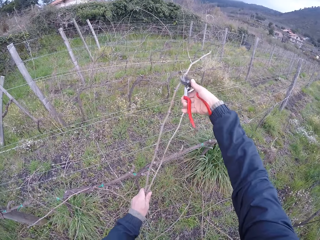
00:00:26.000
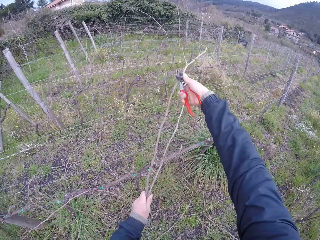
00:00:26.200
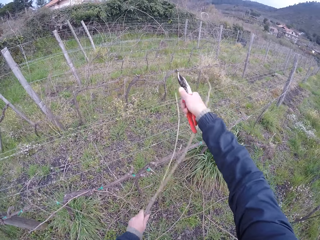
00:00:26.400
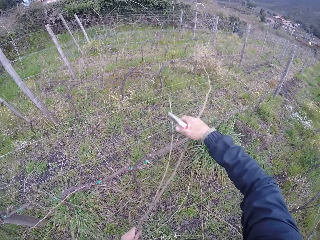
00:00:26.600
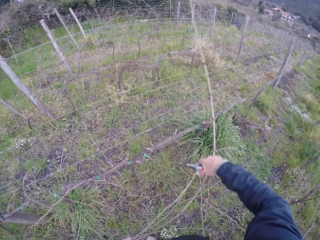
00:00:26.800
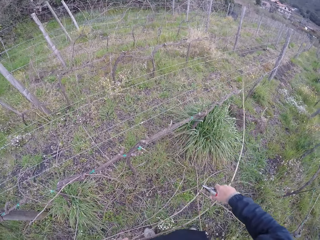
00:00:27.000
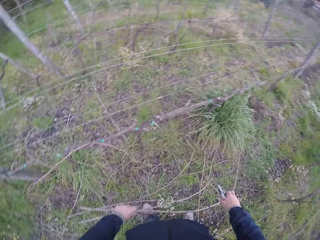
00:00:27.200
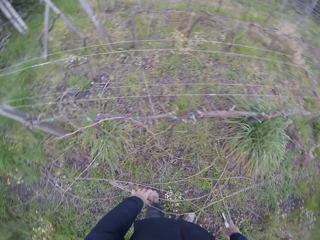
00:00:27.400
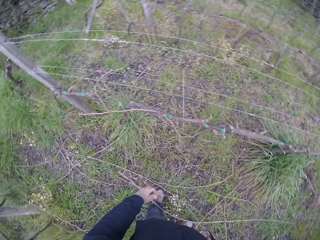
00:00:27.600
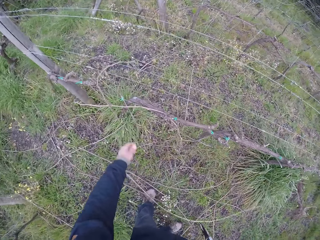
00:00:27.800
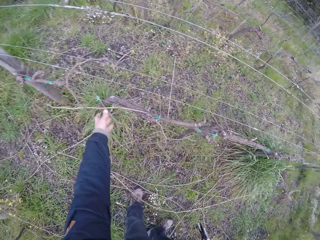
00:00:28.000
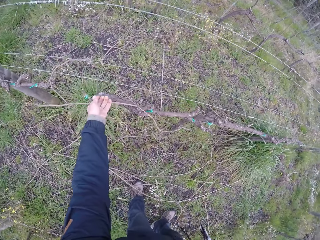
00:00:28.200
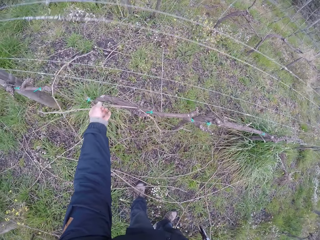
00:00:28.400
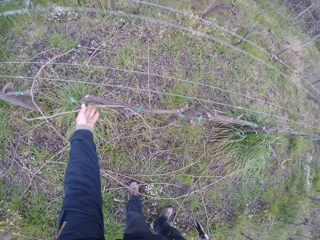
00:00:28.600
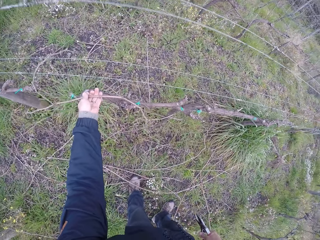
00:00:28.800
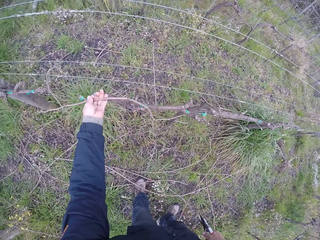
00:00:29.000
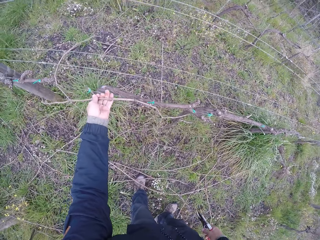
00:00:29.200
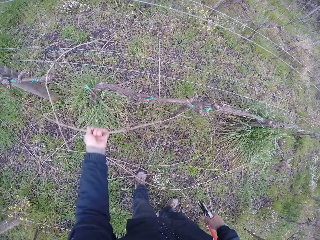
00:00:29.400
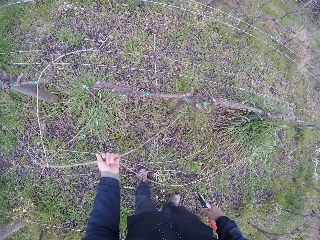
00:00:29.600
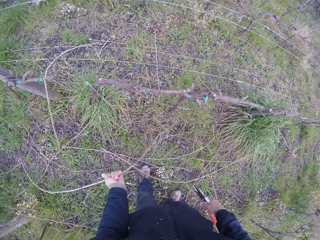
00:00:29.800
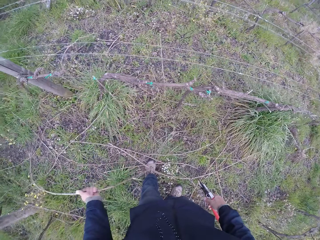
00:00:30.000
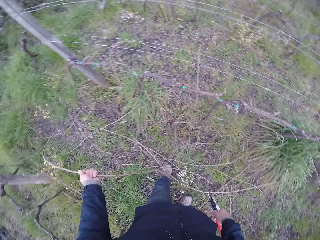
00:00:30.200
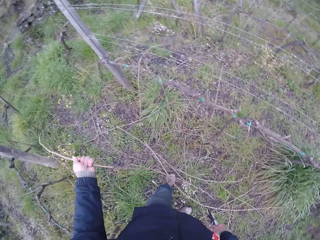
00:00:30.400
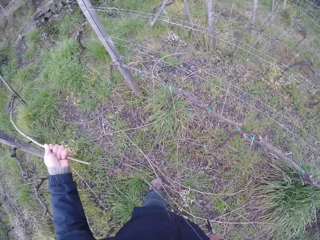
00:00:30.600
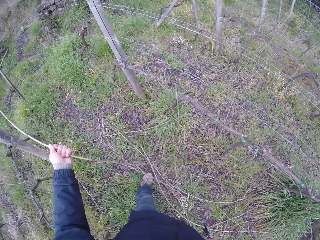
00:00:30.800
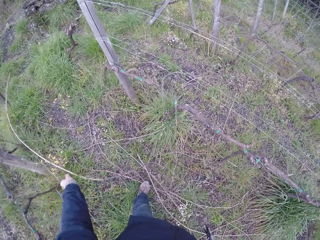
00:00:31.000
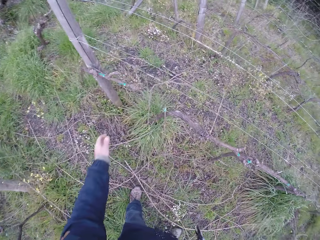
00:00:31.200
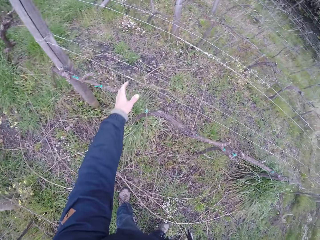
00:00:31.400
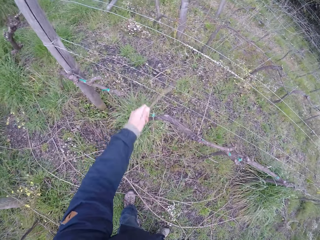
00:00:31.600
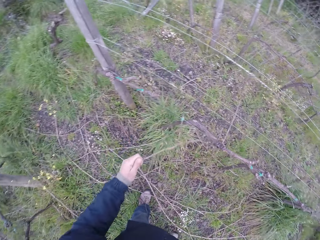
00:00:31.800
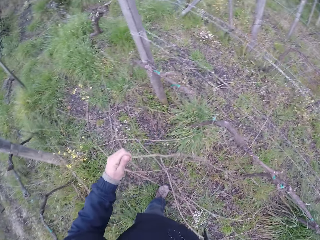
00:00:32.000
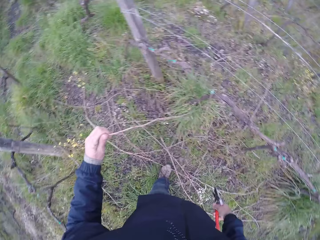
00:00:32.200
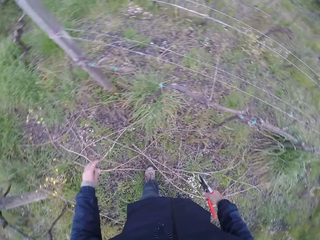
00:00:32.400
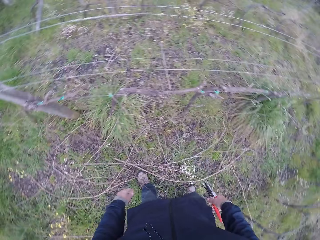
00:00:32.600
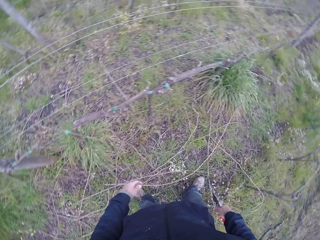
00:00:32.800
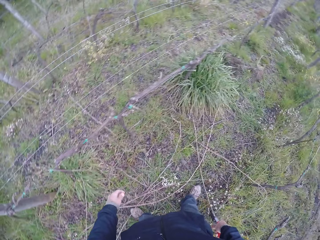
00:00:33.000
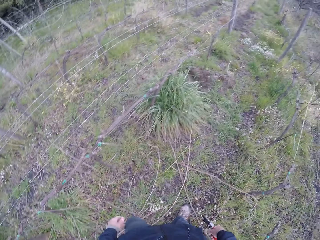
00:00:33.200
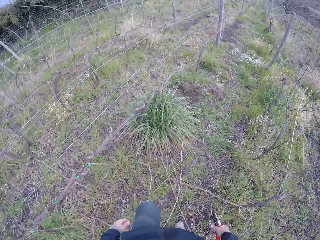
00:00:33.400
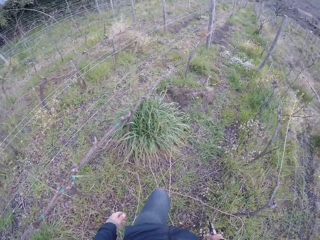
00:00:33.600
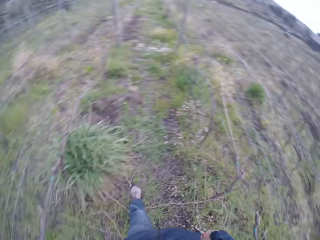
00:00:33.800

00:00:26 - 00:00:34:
The camera wearer drops the stick on the floor with his left hand. He removes a stick from the fence with his left hand. He drops the stick on the floor with his left hand. He removes a stick from the fence with his left hand. He drops the stick on the floor with his left hand. He walks around the garden.

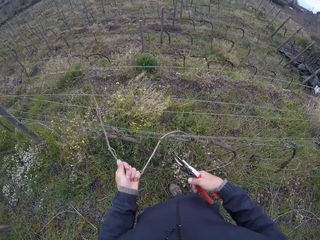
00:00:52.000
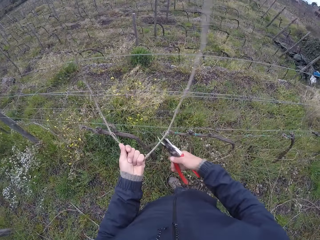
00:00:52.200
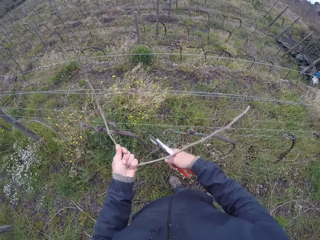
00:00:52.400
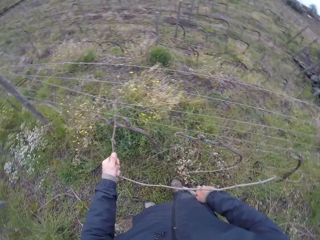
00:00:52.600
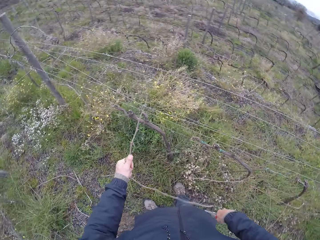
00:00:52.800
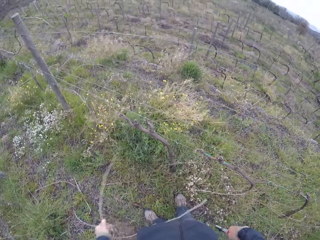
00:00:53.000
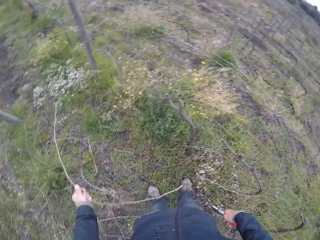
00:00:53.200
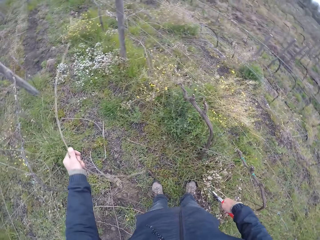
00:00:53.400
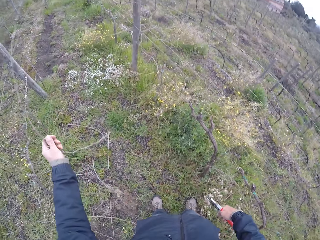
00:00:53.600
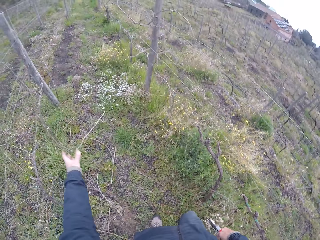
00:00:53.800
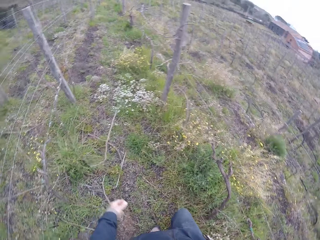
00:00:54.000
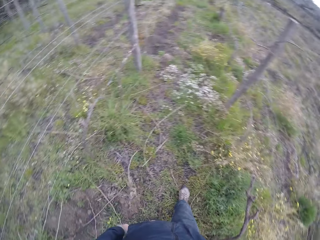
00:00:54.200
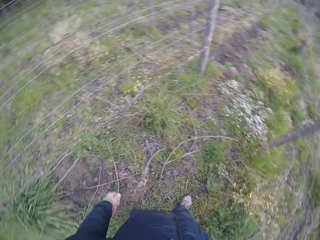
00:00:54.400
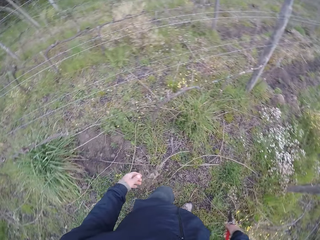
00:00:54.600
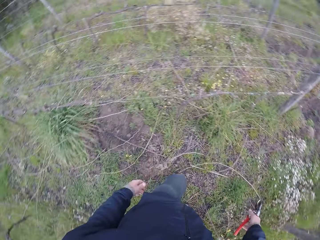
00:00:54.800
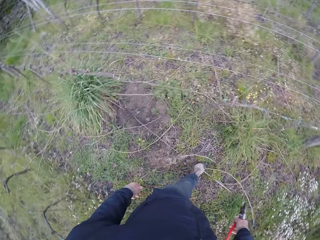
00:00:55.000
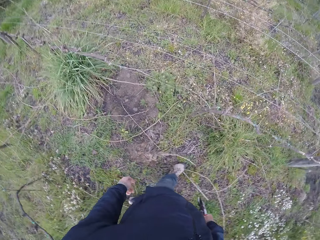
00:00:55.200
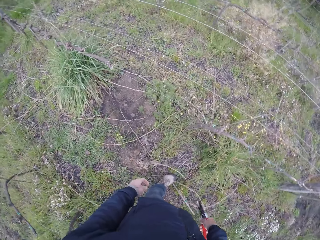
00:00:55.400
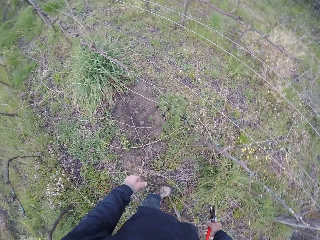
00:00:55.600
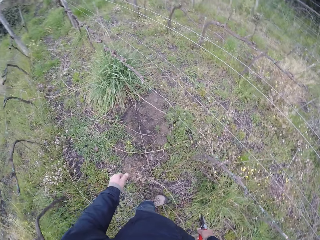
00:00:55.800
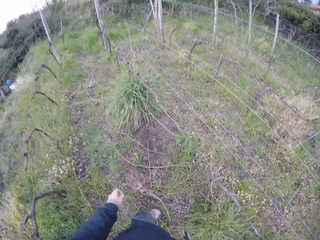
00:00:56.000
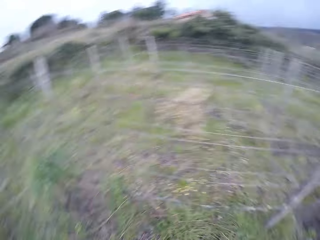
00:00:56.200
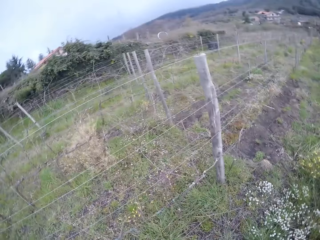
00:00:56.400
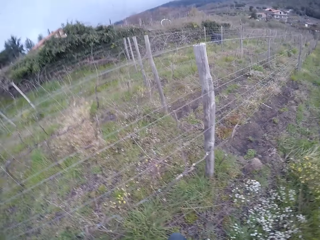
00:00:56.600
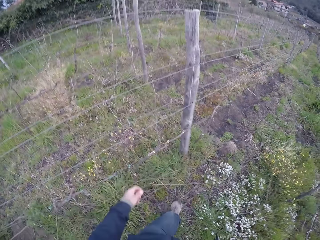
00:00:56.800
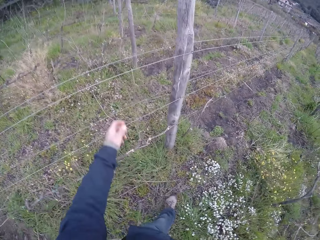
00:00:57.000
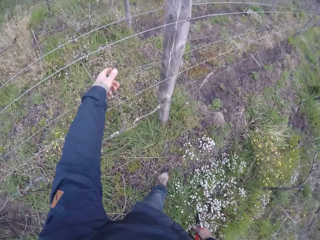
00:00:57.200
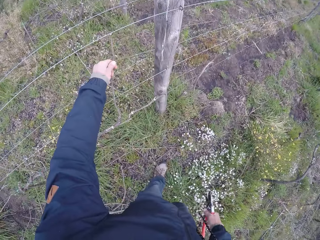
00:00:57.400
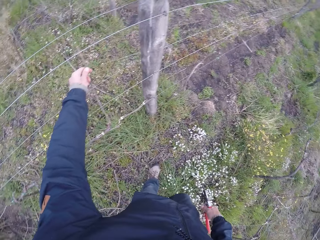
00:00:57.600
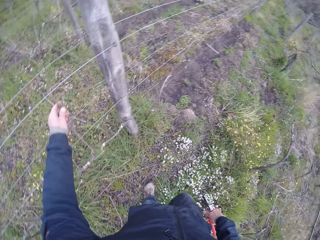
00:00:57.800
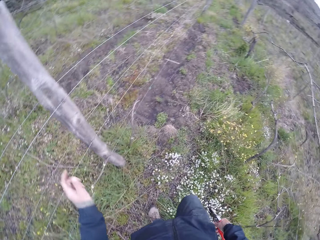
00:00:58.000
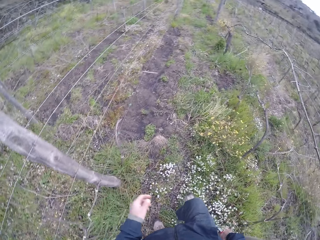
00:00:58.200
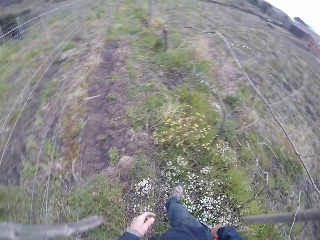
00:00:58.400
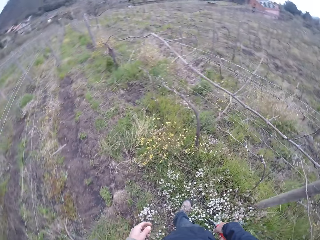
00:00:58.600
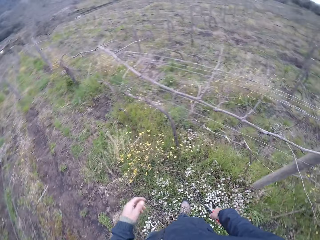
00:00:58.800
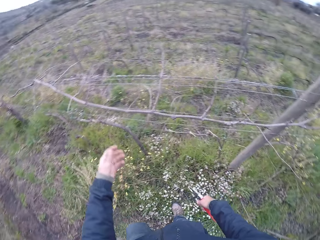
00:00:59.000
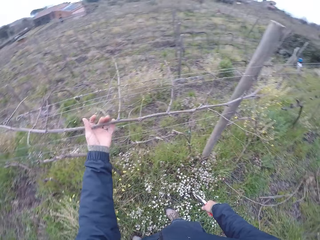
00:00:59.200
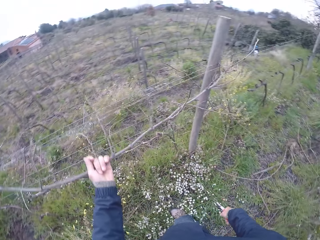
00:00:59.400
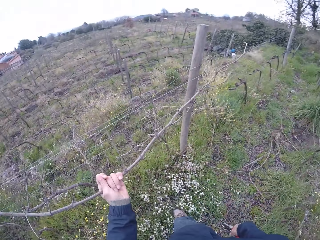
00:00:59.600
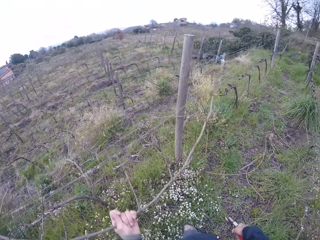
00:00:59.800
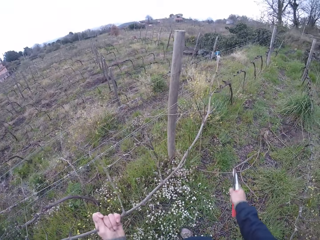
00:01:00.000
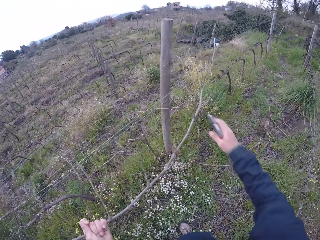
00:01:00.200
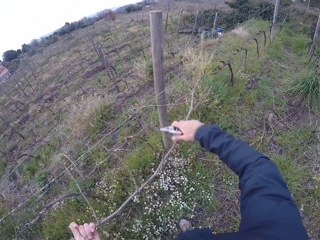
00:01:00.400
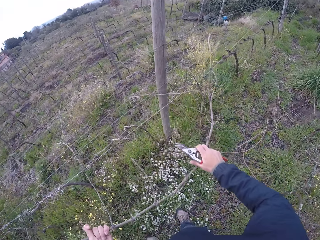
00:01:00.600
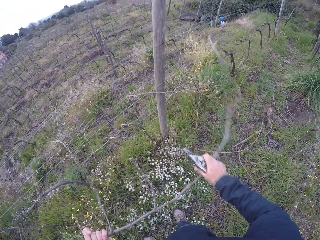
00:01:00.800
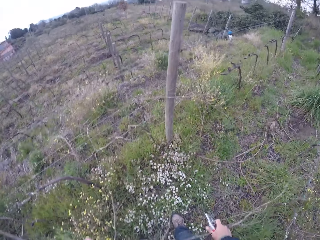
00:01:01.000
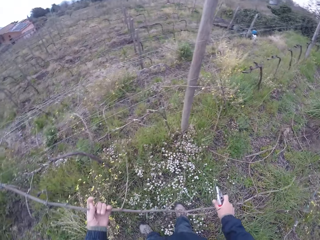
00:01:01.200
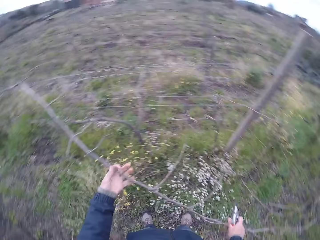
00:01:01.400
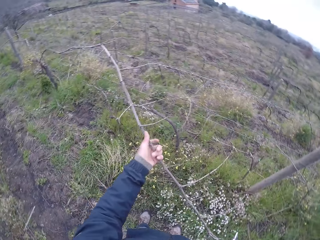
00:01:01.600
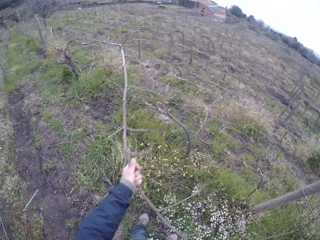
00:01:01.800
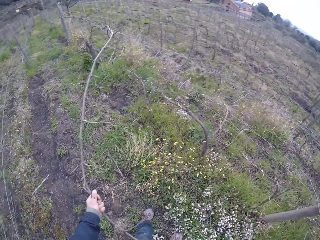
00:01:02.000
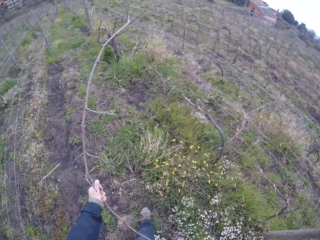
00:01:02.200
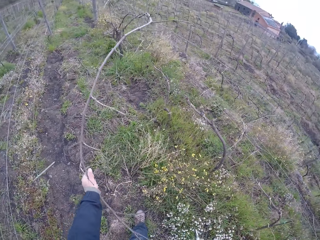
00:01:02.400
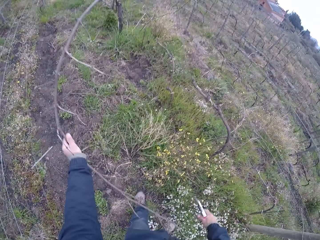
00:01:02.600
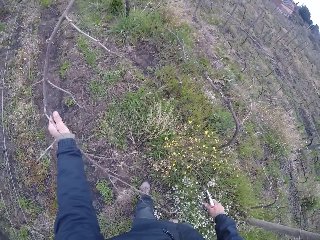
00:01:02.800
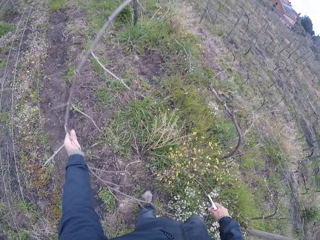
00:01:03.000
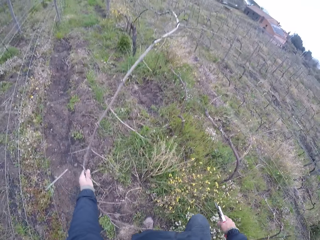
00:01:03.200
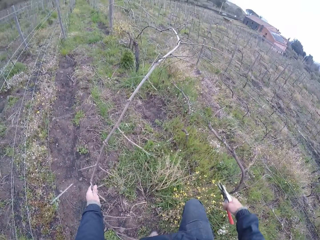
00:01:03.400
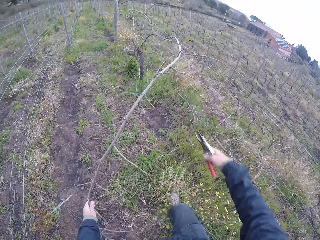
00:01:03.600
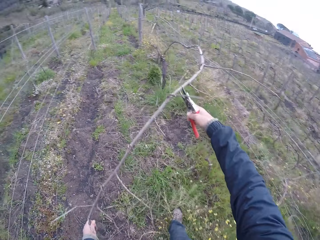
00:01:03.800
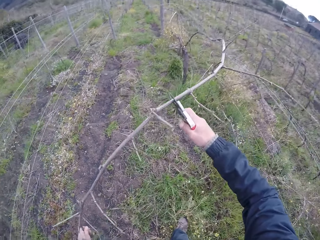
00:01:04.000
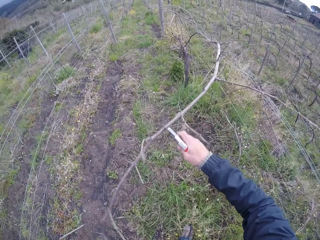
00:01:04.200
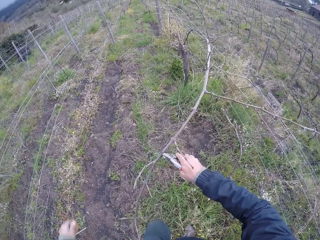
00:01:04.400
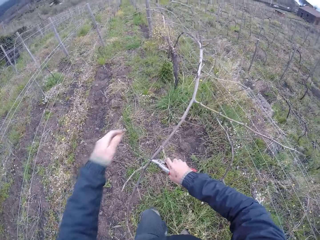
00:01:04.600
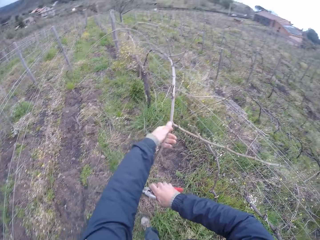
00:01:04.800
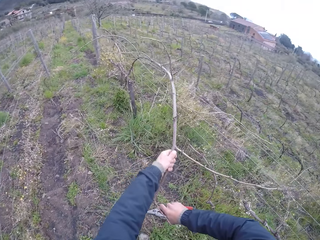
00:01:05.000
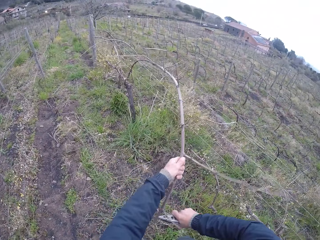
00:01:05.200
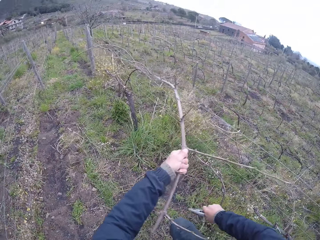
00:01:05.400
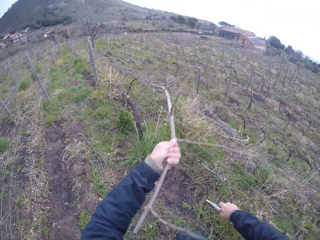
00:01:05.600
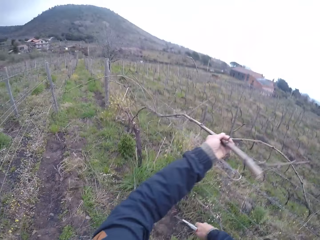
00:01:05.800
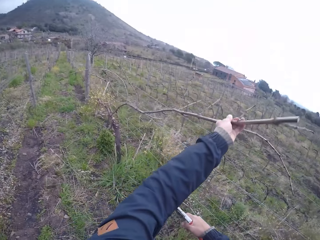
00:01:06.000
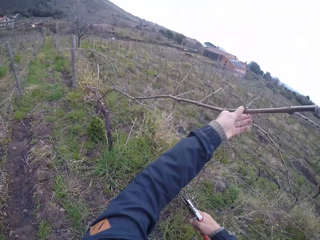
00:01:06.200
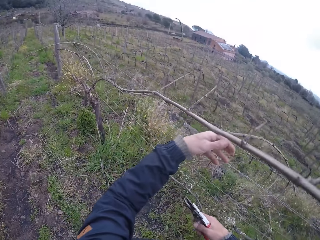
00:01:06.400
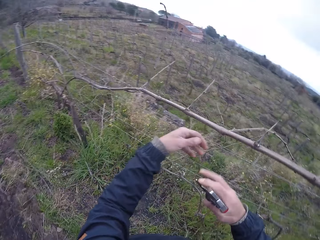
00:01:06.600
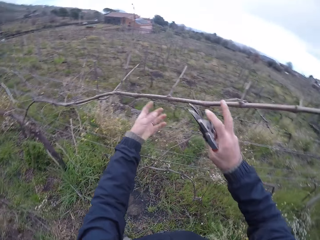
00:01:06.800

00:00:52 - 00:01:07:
The camera wearer drops the stick on the floor with his left hand. He looks around the garden. He touches a stick on the fence with his left hand. He pulls a branch. He looks around the garden. He removes a stick from the fence with his left hand. He removes the stick from the fence with his right hand. He cuts the stick with the wire cutter in his right hand. He pulls a branch.
